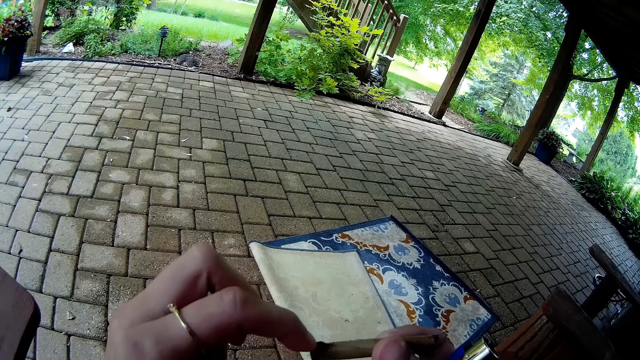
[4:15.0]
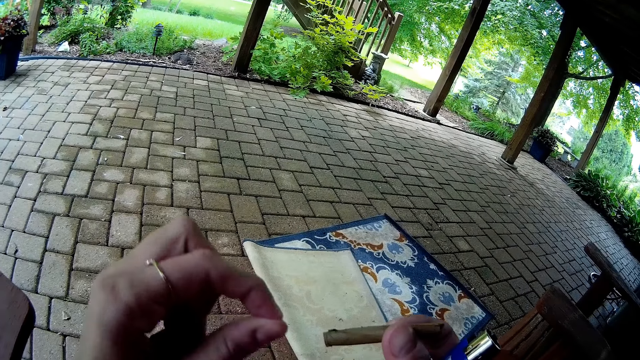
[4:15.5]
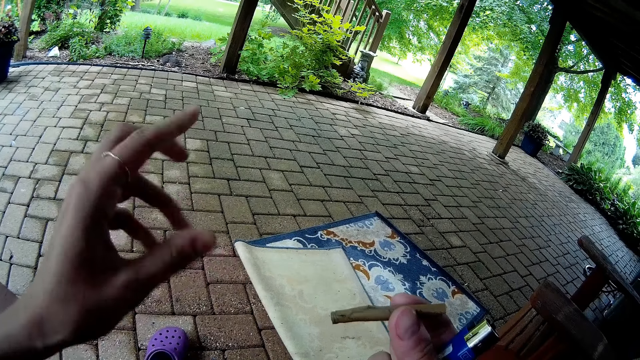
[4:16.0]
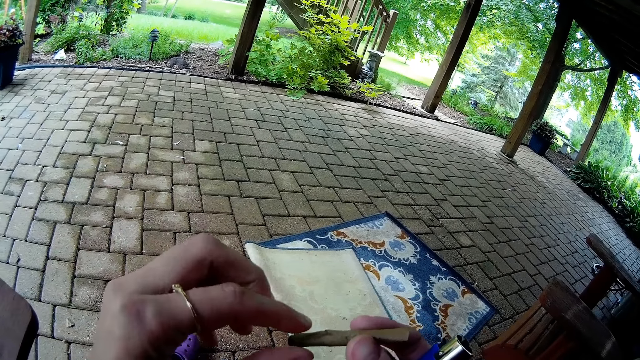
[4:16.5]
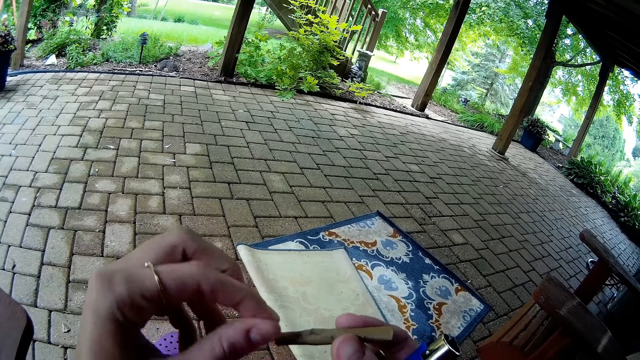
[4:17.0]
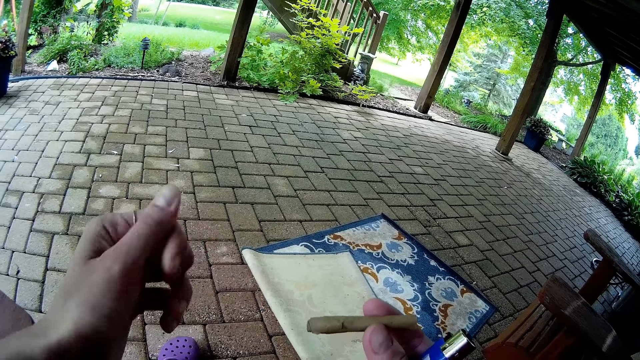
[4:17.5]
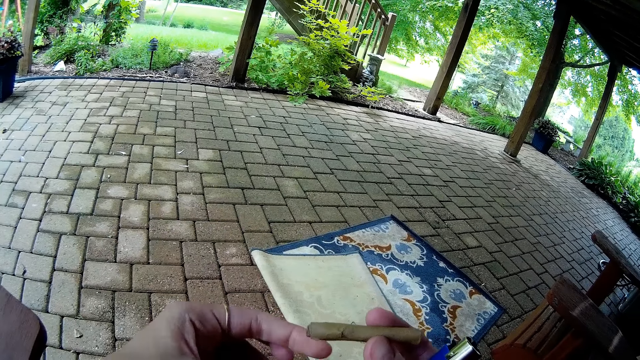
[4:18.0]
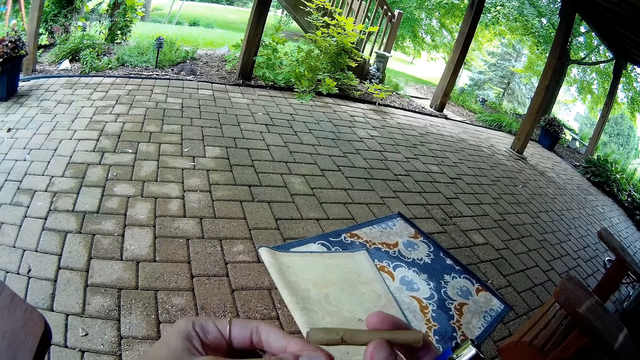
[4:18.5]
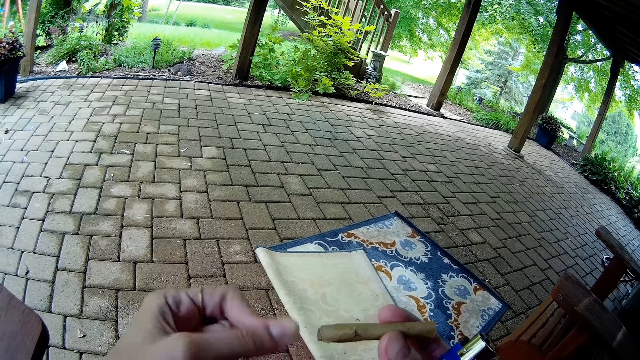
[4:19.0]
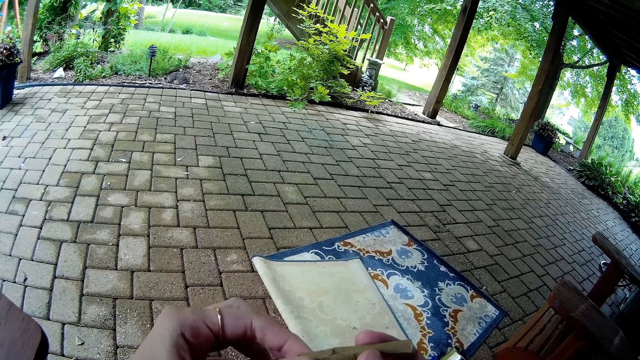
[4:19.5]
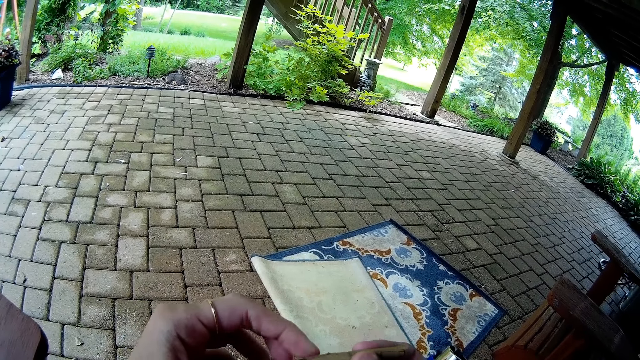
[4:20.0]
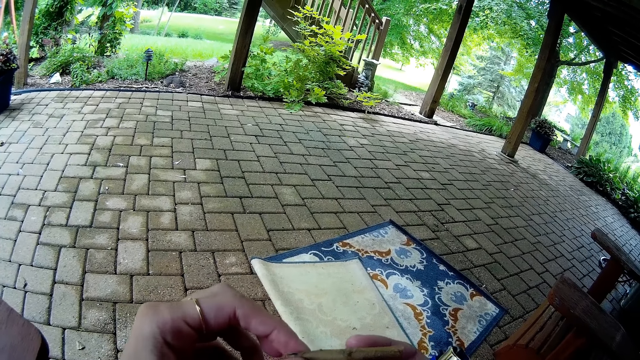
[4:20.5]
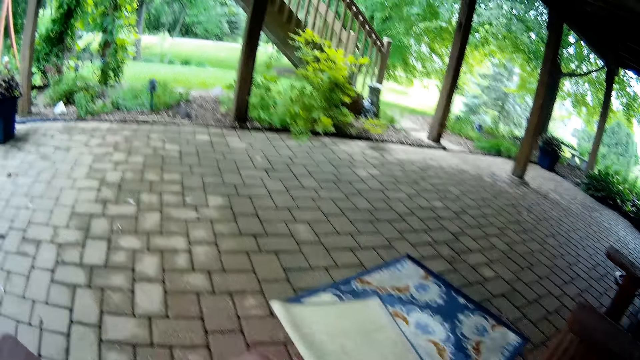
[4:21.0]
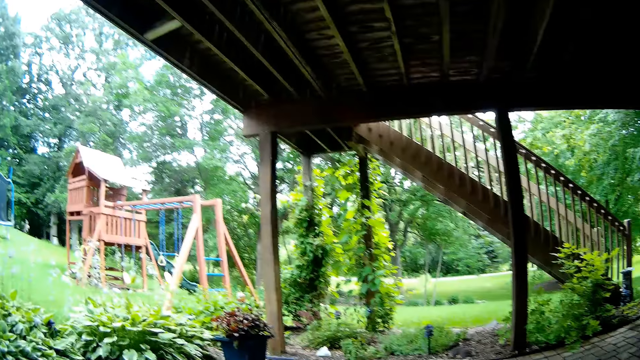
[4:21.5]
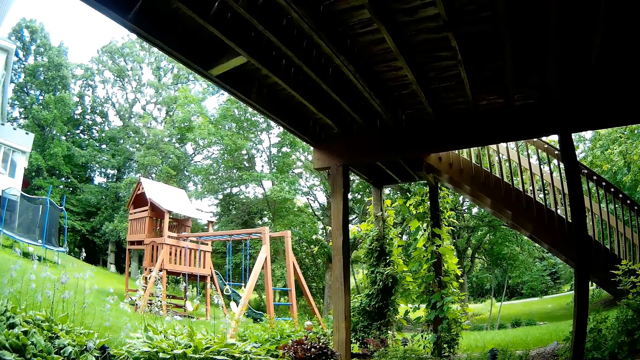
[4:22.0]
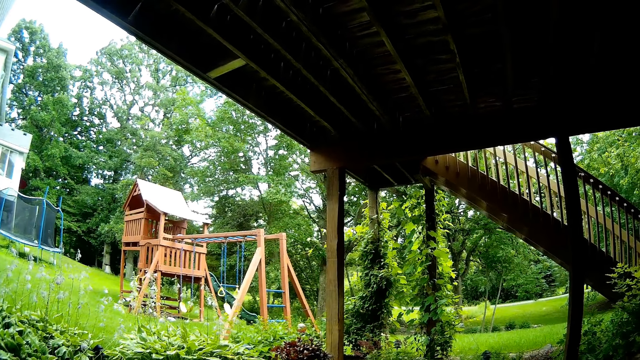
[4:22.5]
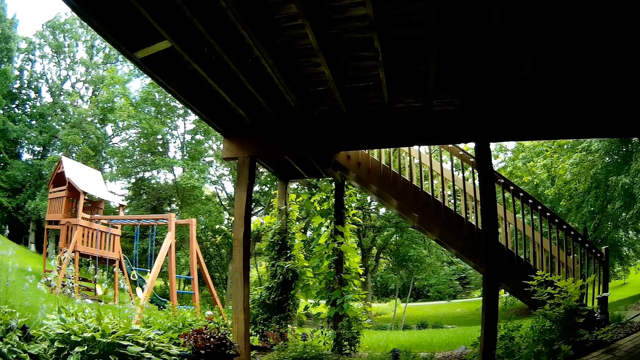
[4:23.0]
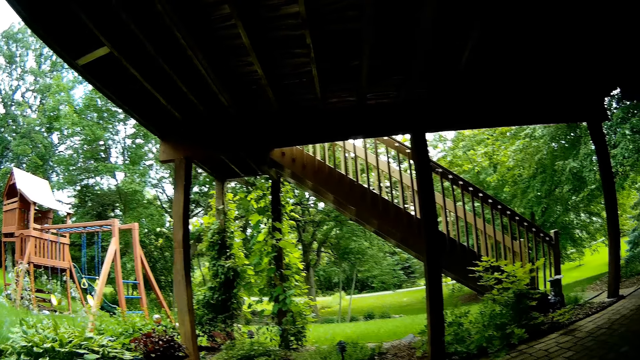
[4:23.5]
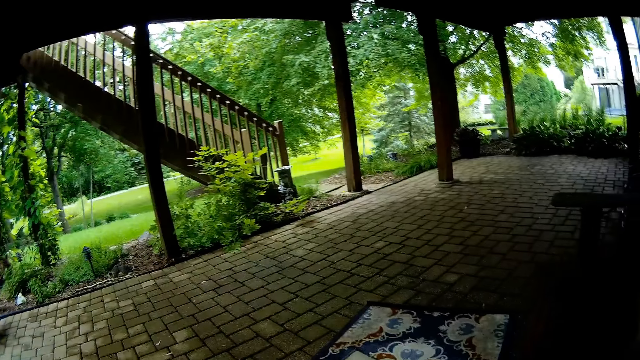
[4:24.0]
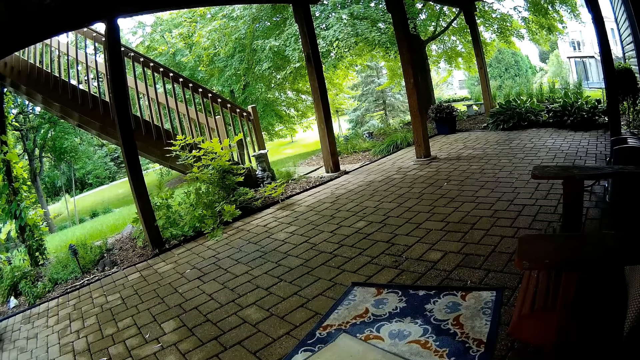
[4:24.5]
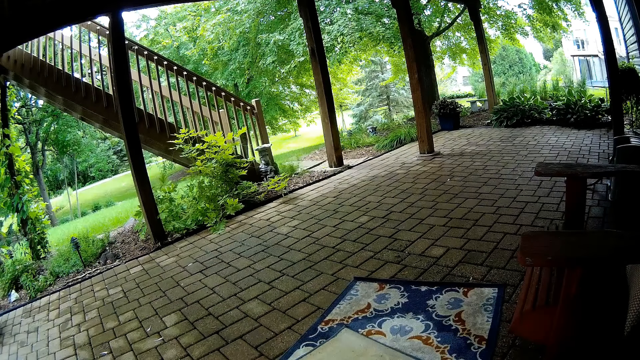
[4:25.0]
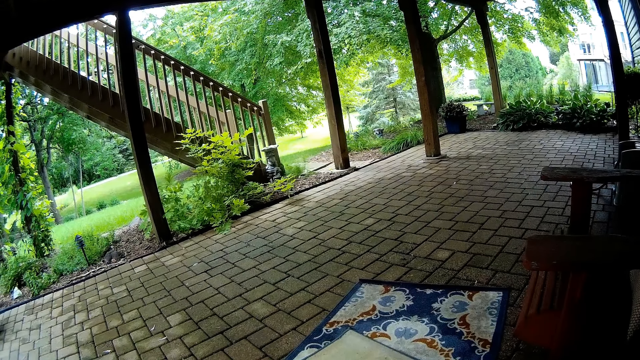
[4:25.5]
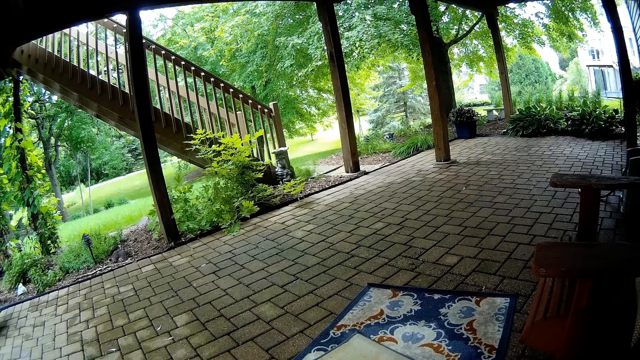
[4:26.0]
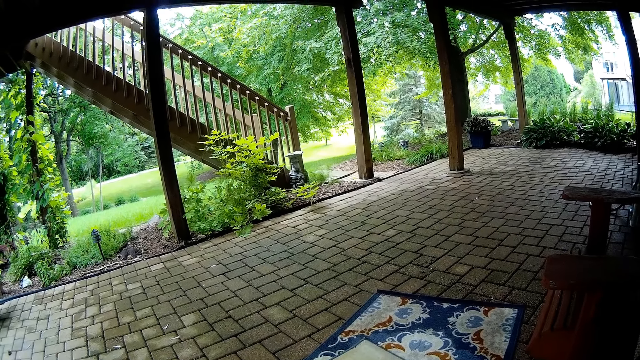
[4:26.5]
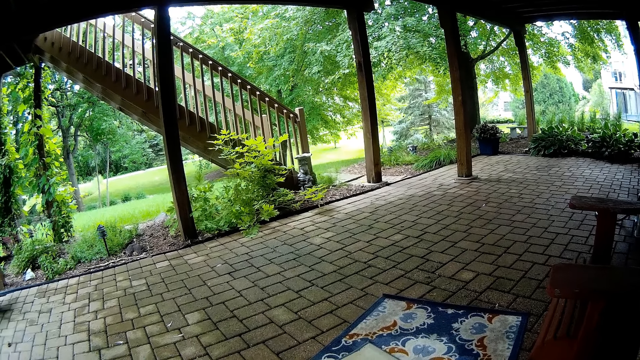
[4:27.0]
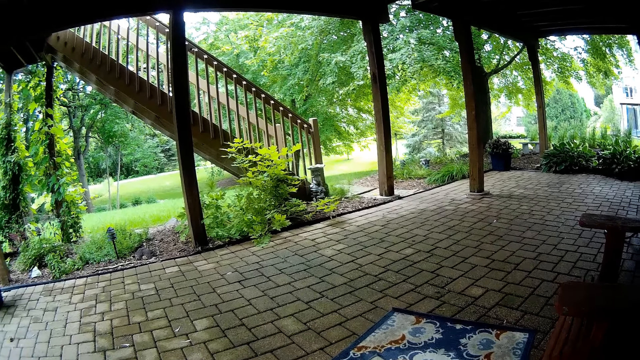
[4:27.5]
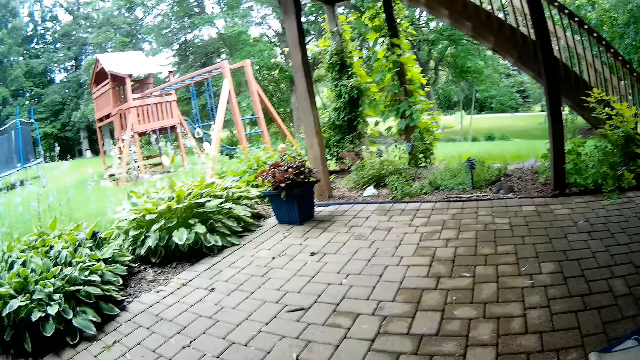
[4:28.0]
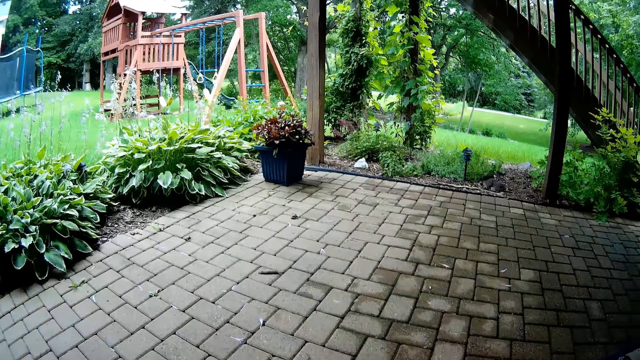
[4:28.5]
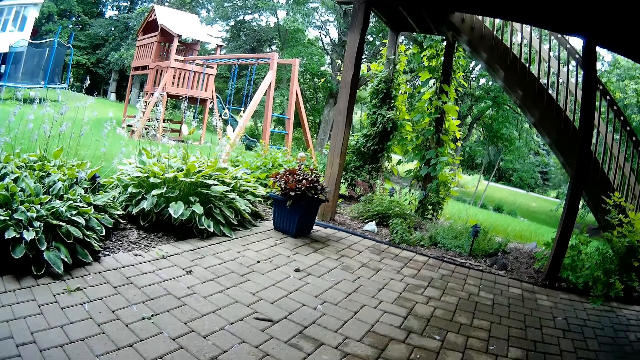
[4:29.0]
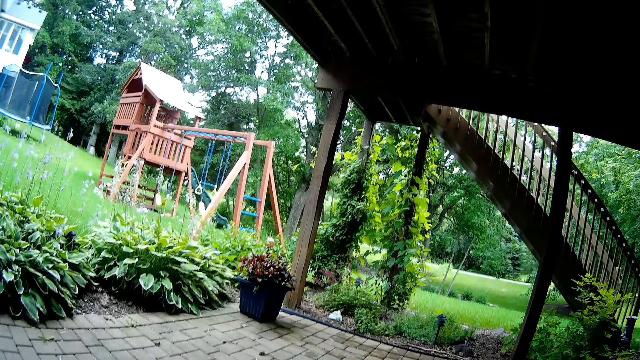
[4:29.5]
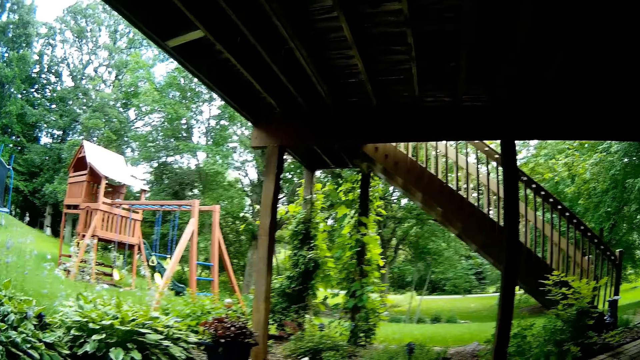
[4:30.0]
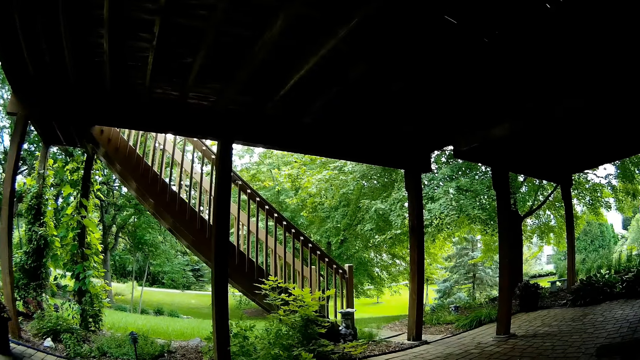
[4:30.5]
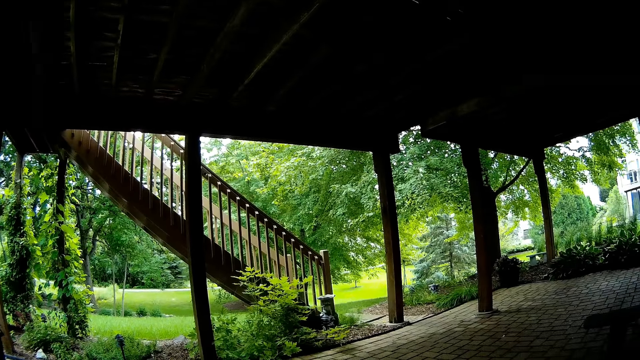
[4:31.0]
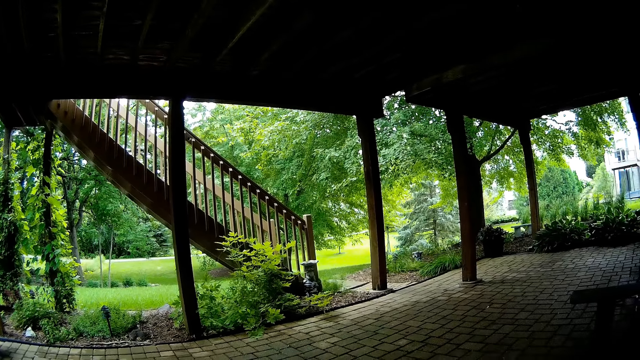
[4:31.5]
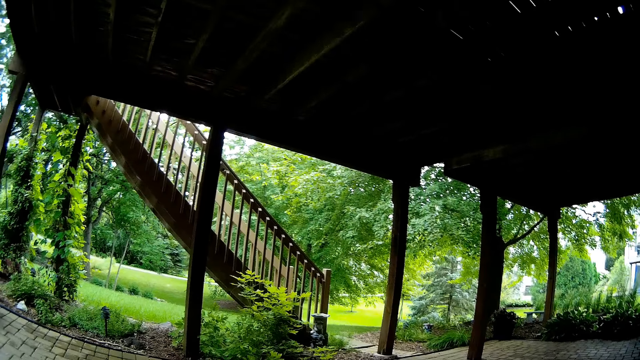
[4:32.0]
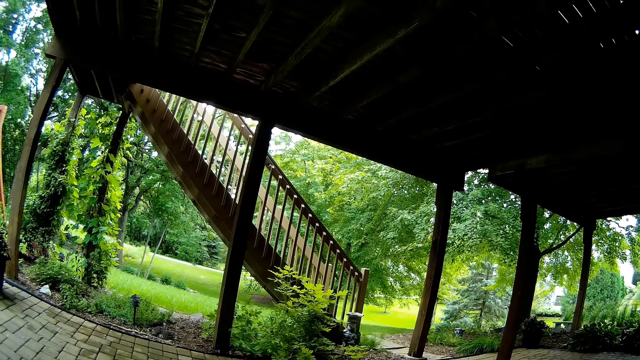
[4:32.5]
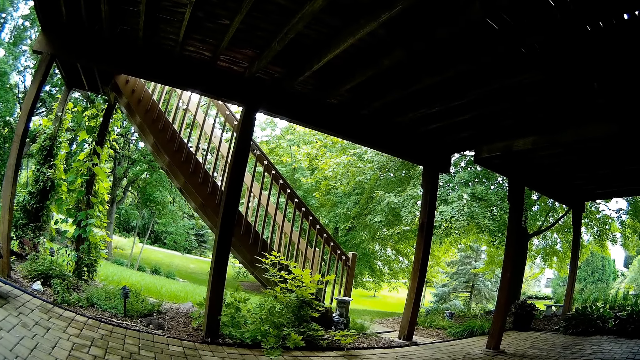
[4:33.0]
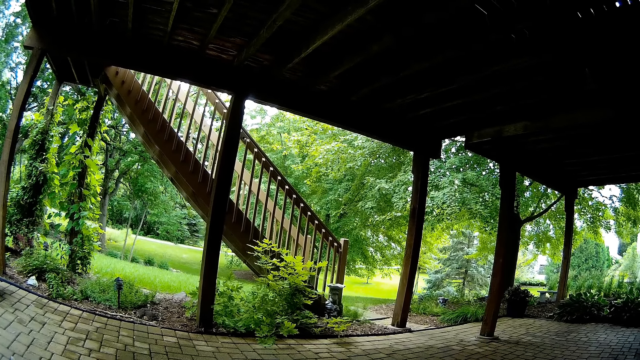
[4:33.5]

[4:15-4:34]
The camera wearer removes dirt from the wrapped paper with the left hand. They look at the carpet. They look at the cage. They look at the flowers.
